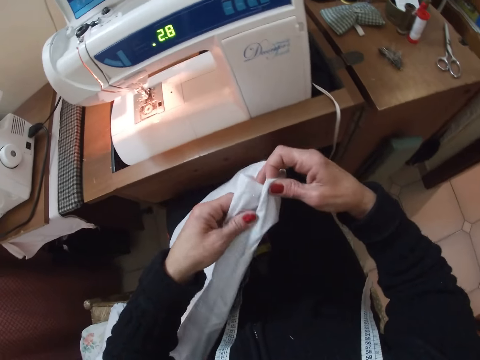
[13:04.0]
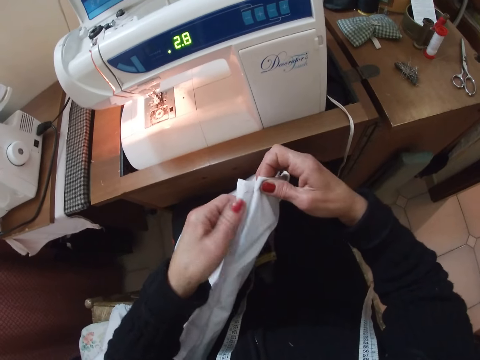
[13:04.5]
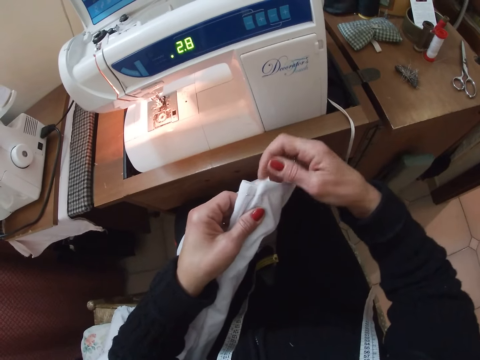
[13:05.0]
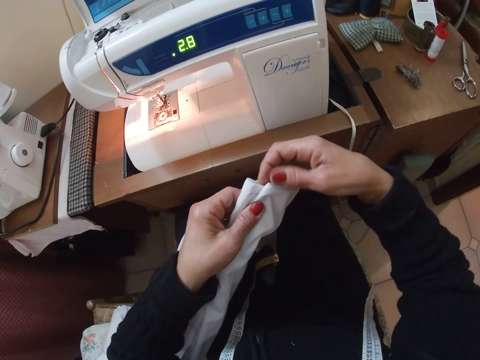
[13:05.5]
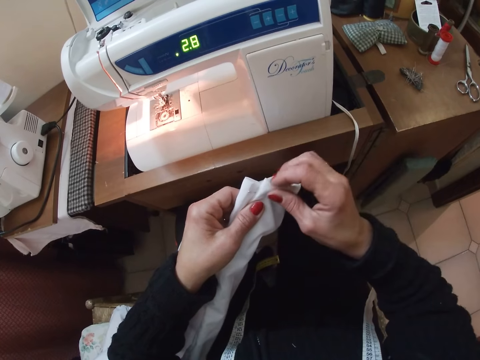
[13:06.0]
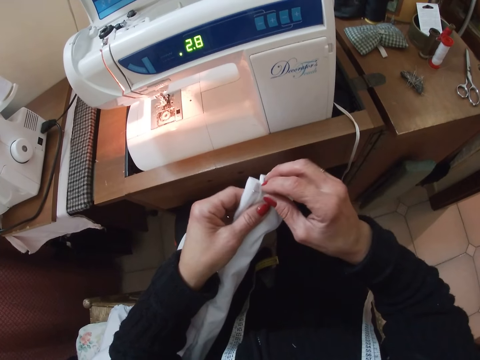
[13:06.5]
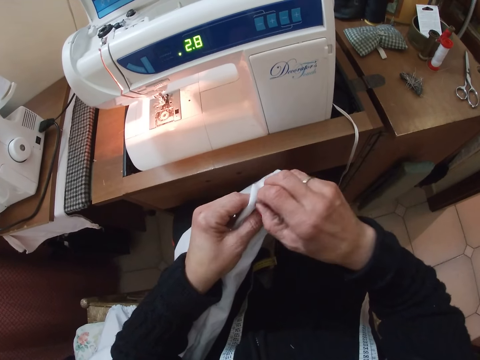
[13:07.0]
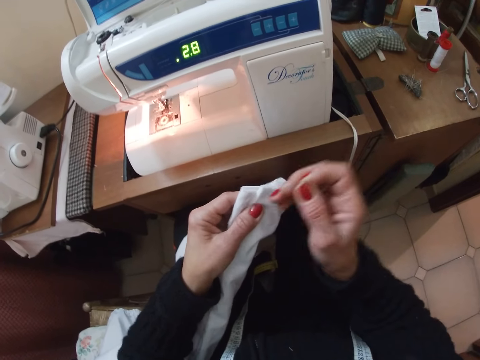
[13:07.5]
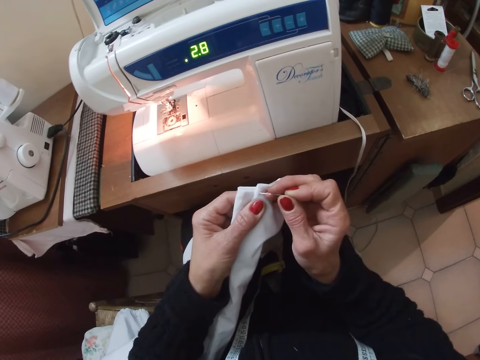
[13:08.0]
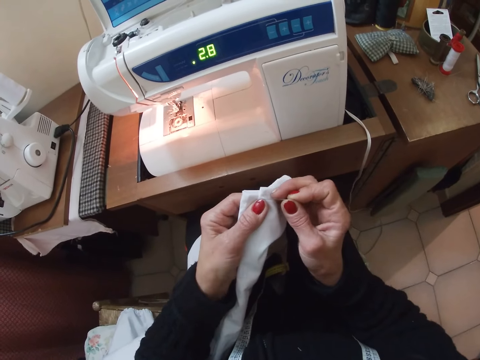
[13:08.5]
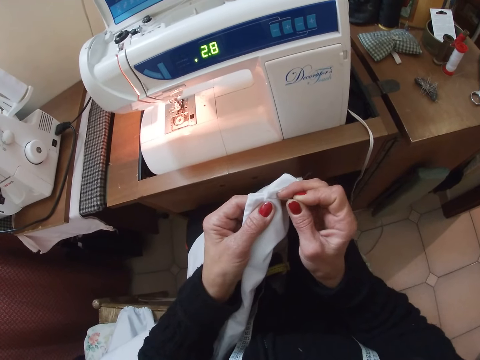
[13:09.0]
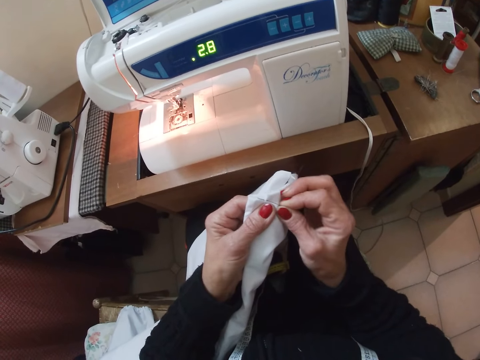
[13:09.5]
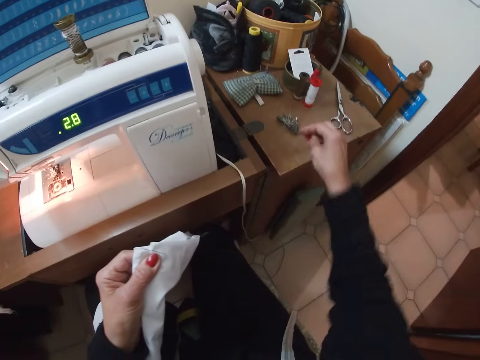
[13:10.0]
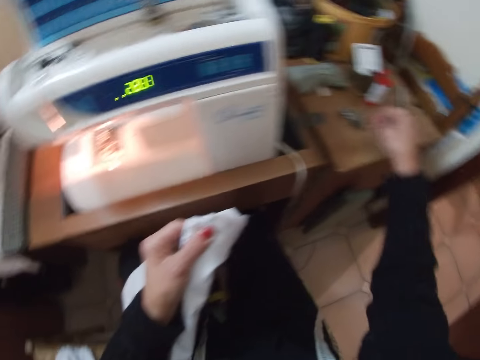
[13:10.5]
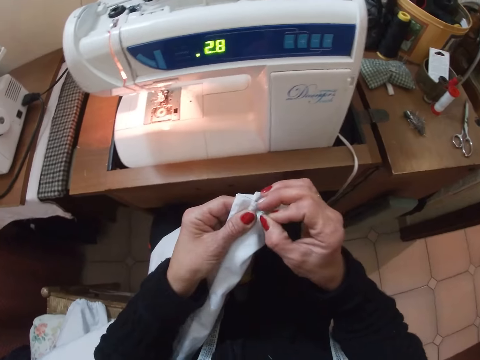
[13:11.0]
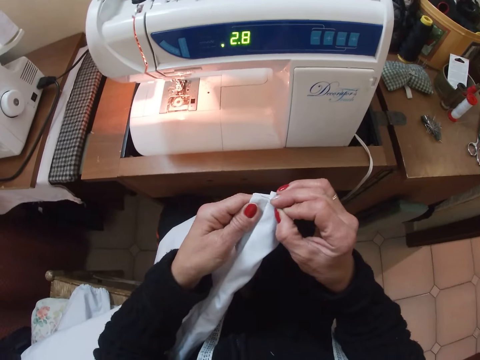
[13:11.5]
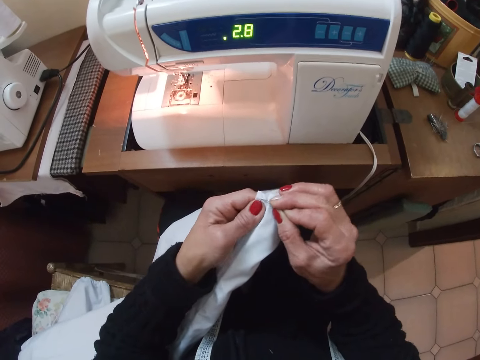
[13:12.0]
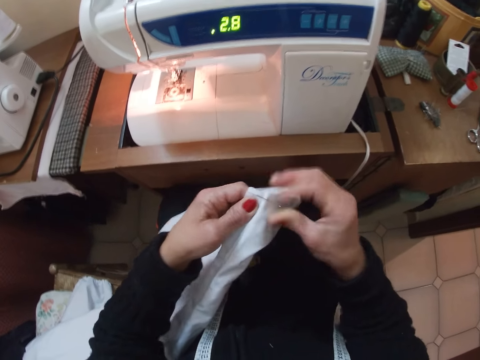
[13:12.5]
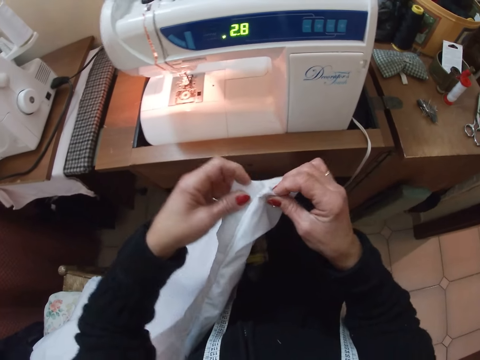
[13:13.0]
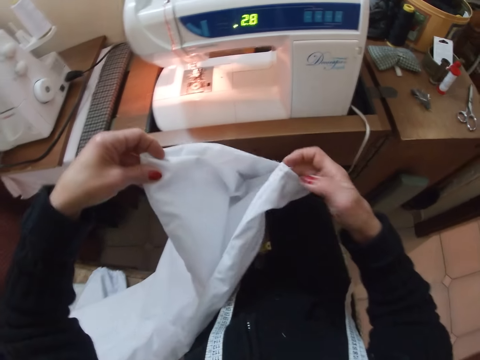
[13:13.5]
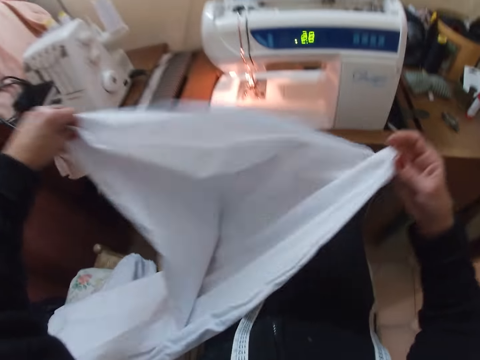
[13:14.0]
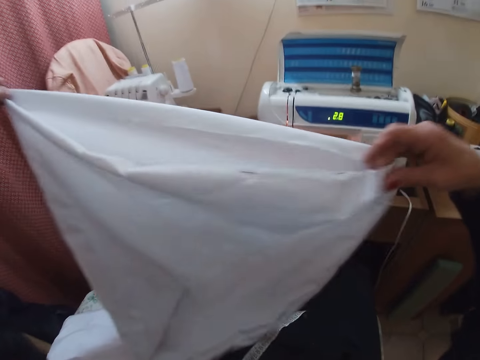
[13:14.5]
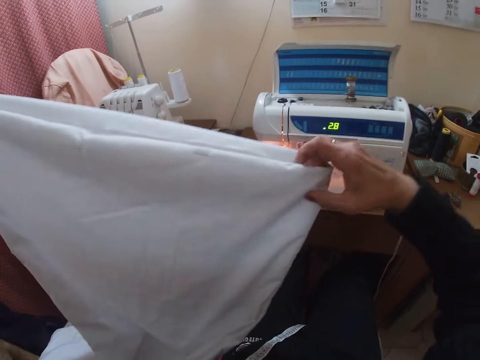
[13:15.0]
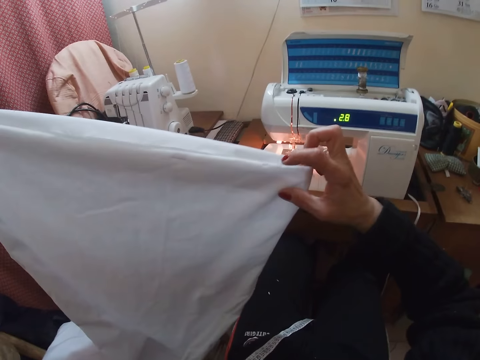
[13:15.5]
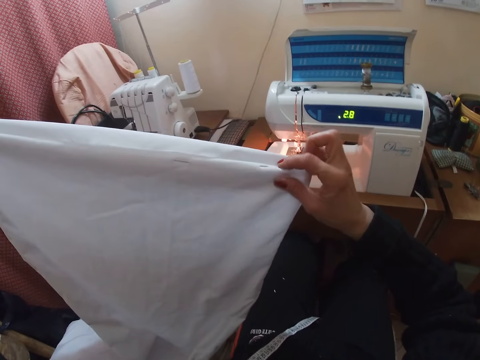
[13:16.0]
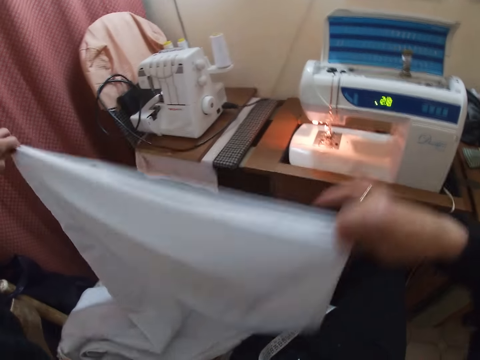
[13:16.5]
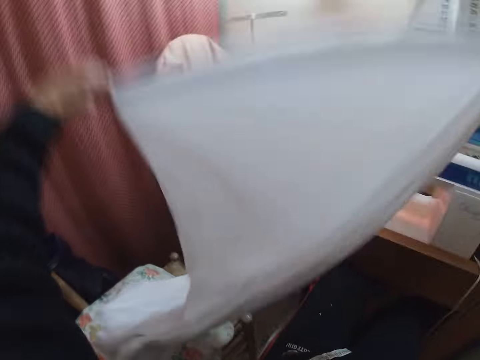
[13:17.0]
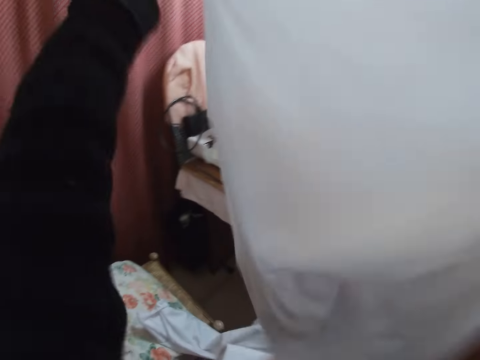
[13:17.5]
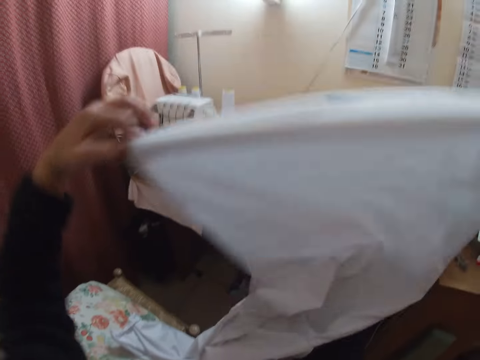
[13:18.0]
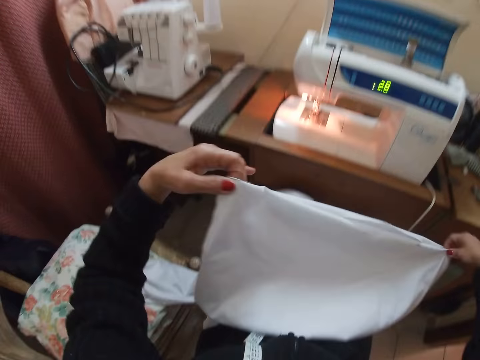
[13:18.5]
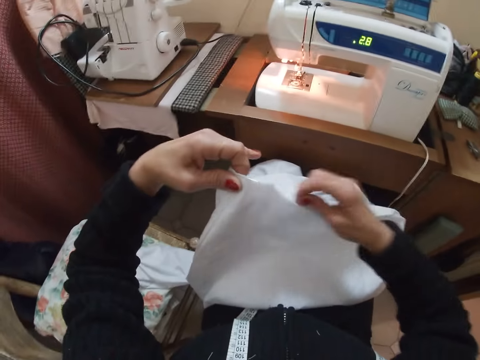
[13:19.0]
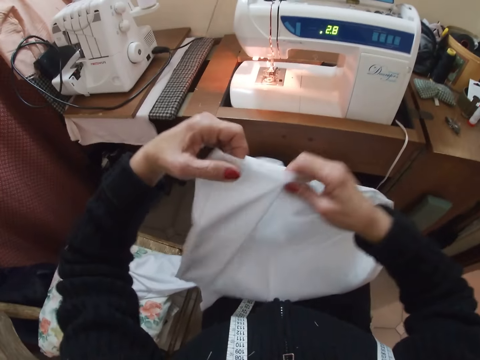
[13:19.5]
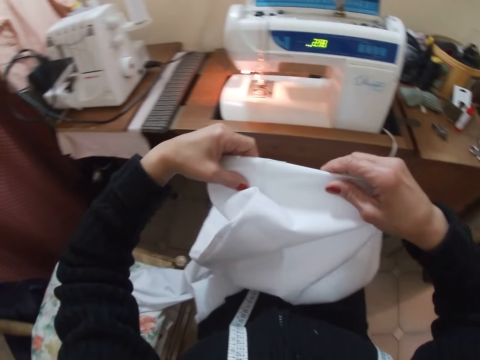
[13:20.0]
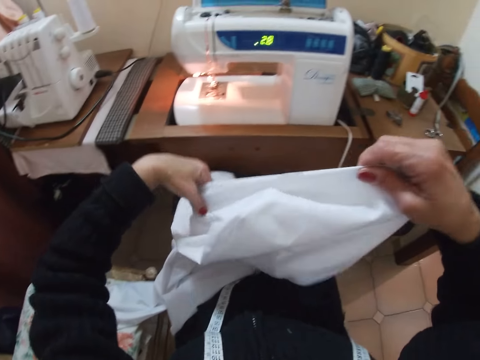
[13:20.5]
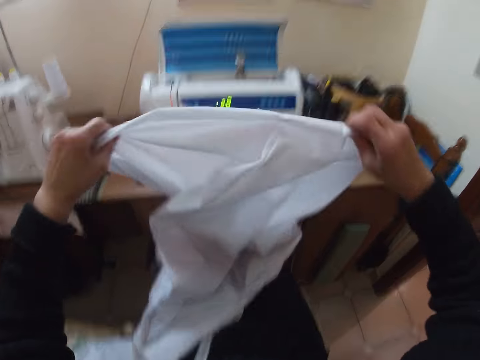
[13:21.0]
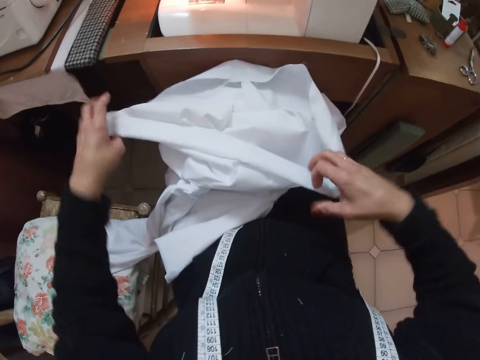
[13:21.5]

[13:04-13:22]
The camera wearer aligns the folded cloth bottom. She removes a pin from the white cloth. She inserts the pin into the white cloth bottom. She picks a pin from the table. She inserts the pin into the white cloth bottom. She adjusts the white cloth with both hands. She unfolds the cloth with her hands. She lifts the cloth from her lap. She shakes the cloth with her hands. She puts the cloth on her lap. She turns the cloth on her lap.

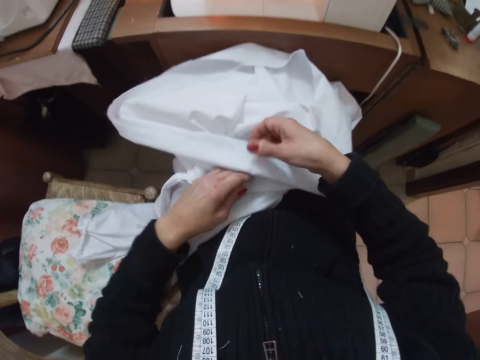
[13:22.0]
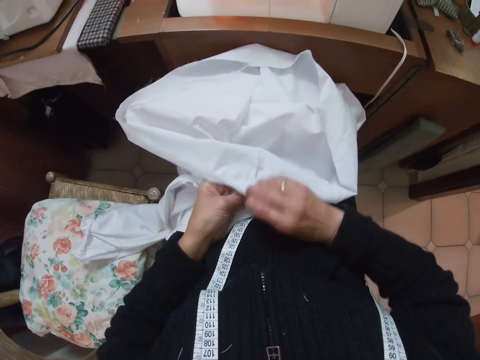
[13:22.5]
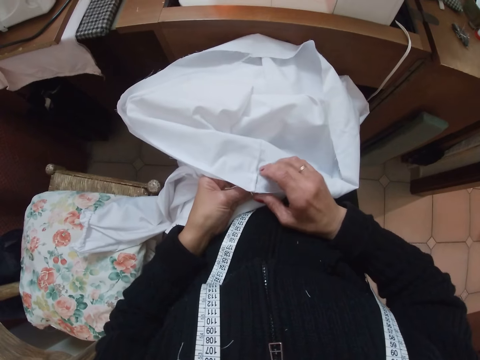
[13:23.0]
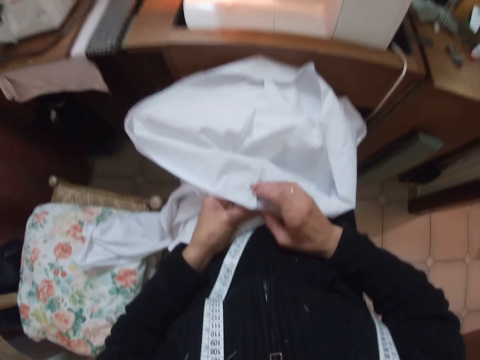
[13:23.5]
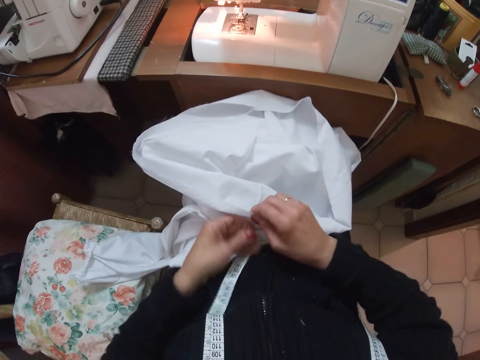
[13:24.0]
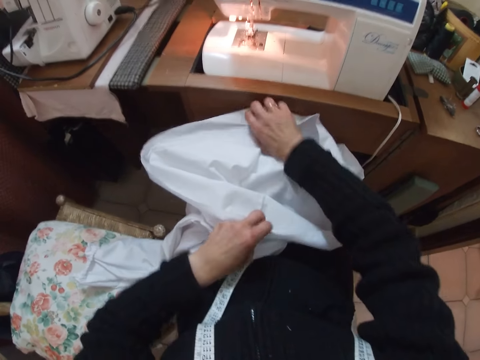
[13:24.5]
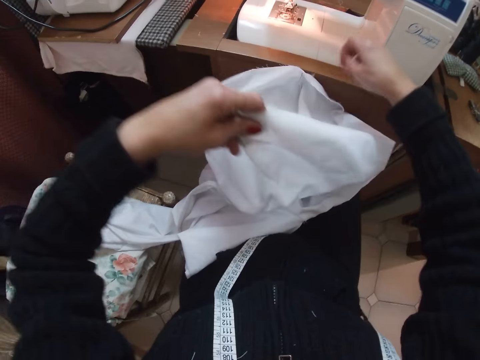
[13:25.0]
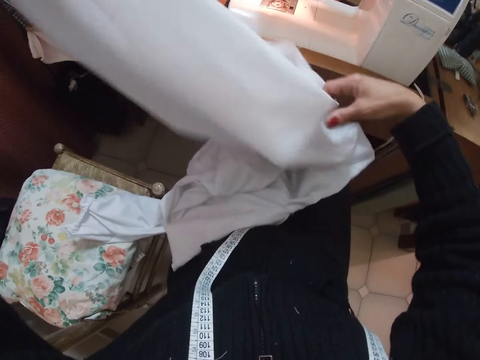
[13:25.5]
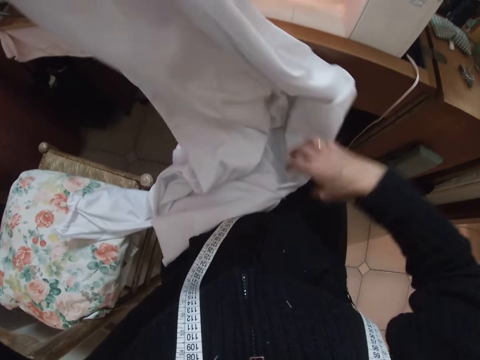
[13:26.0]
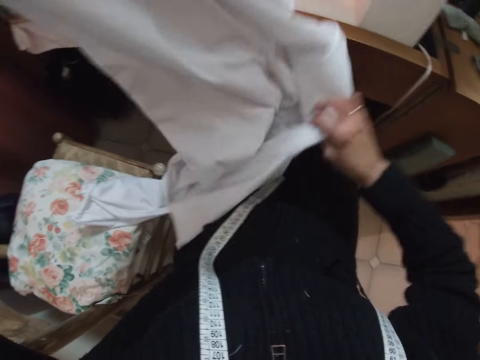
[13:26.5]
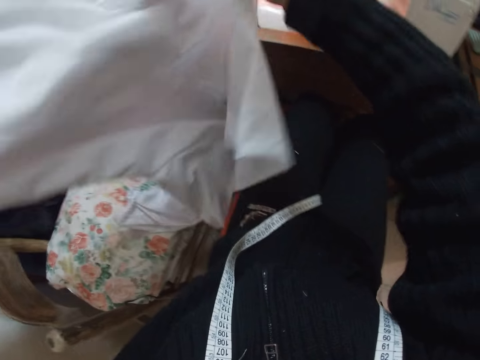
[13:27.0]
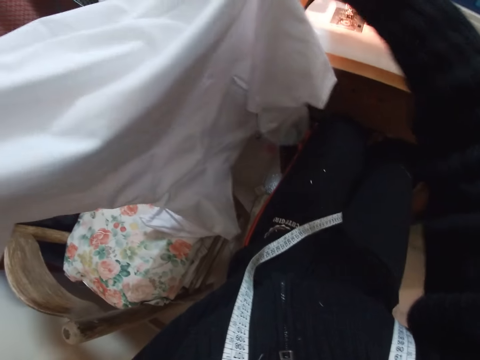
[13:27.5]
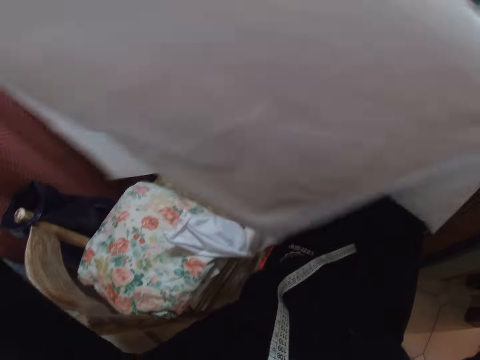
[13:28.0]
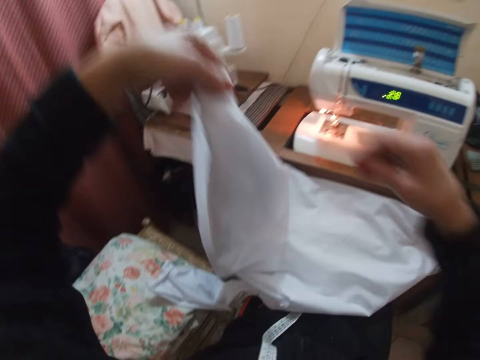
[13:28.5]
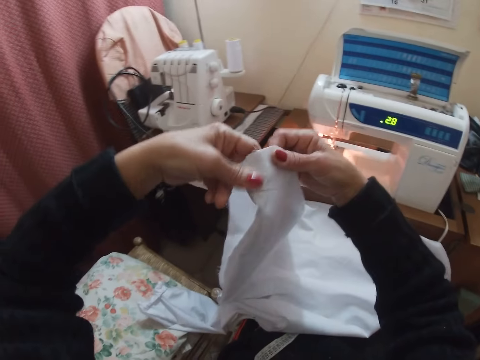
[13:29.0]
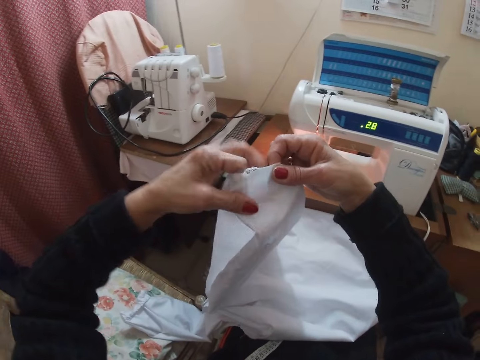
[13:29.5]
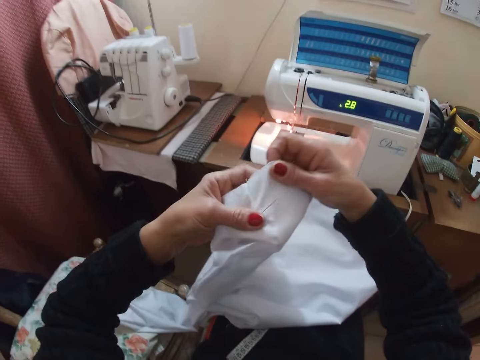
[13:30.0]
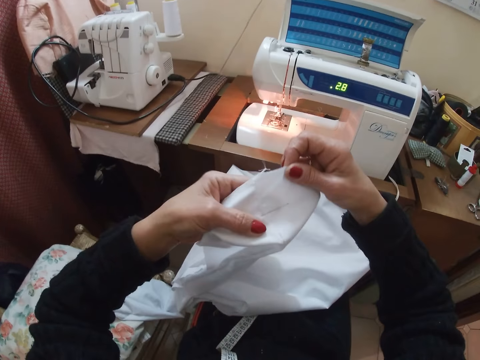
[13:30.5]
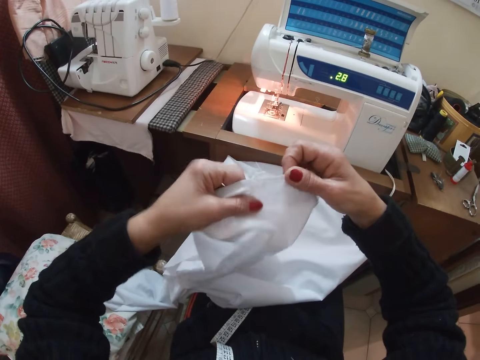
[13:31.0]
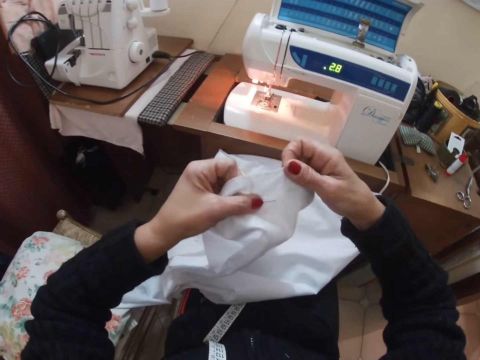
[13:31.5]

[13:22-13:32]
The camera wearer lifts the cloth with her hands. She puts the cloth on her lap.
